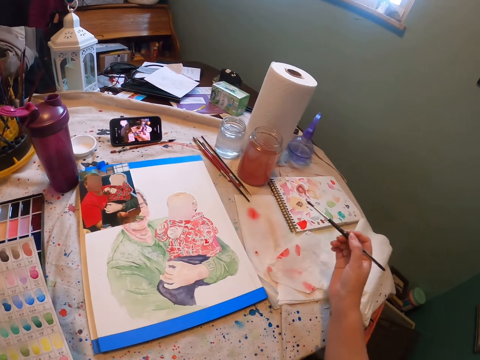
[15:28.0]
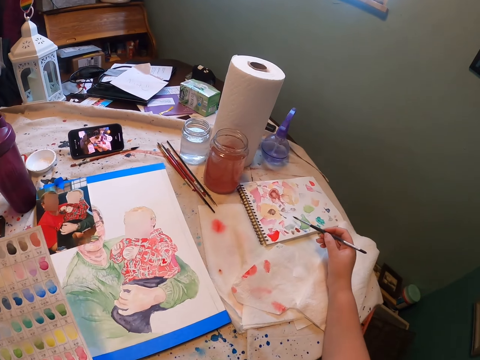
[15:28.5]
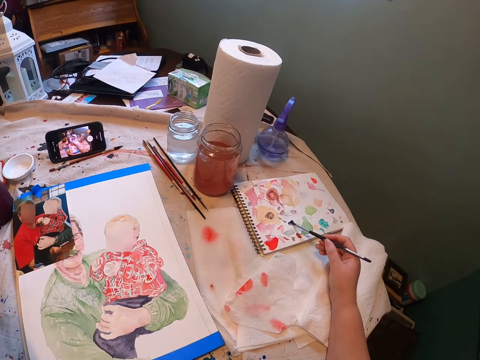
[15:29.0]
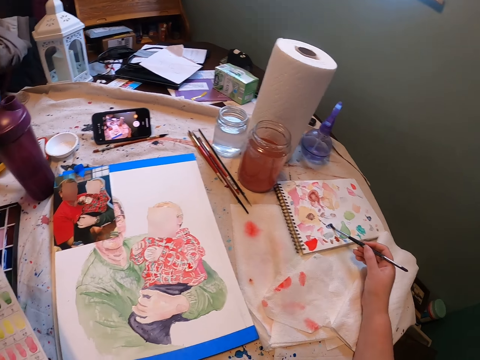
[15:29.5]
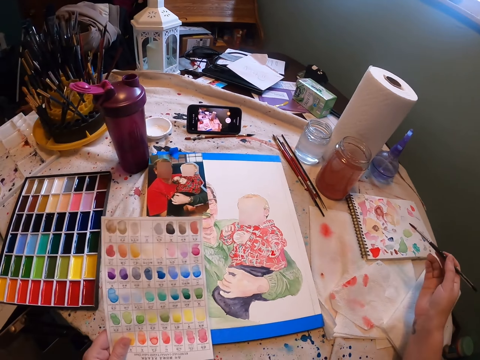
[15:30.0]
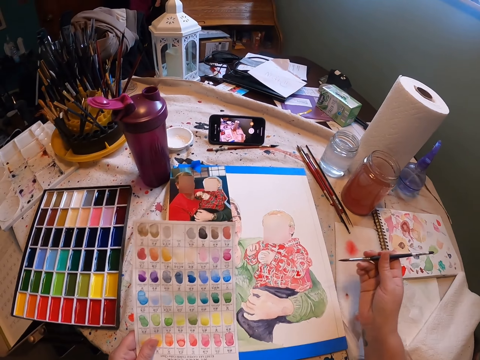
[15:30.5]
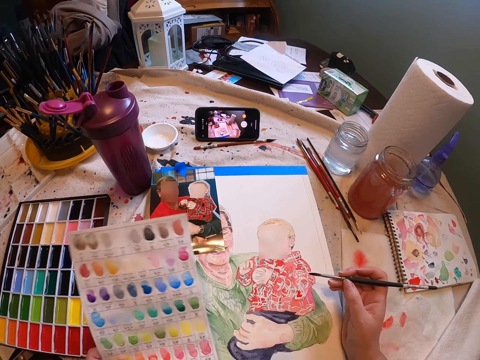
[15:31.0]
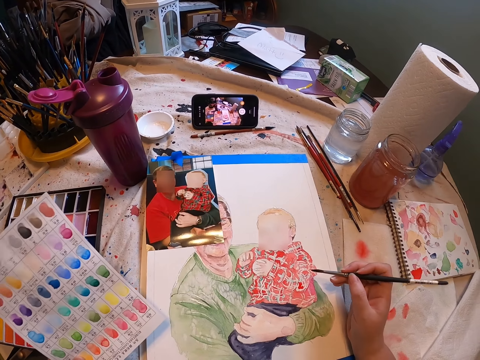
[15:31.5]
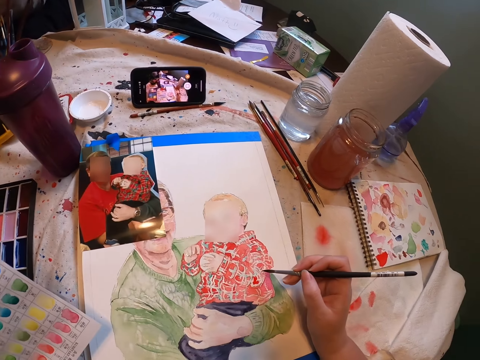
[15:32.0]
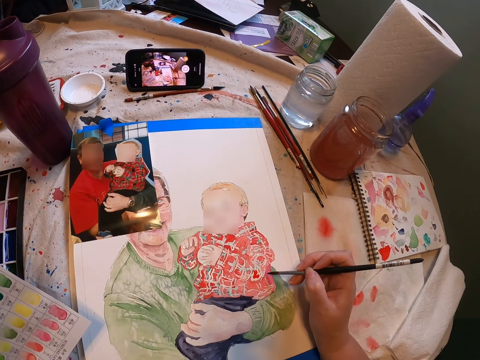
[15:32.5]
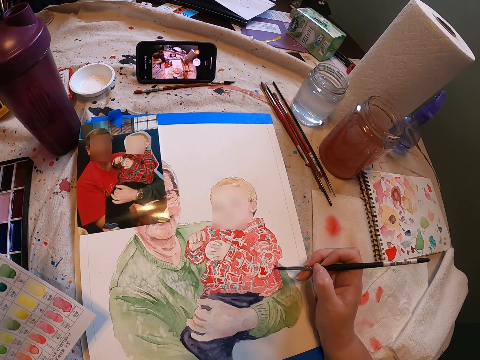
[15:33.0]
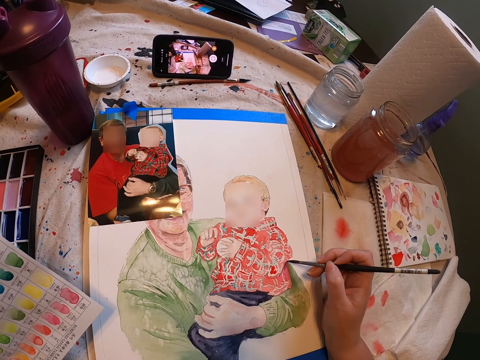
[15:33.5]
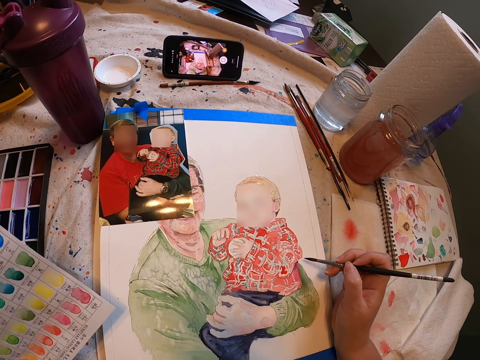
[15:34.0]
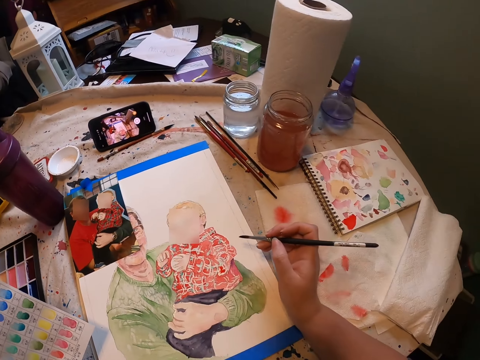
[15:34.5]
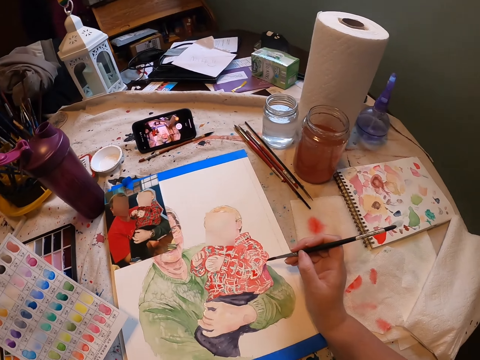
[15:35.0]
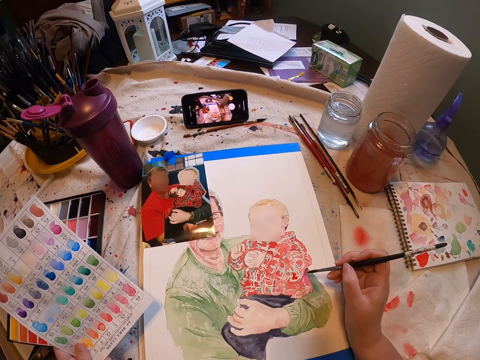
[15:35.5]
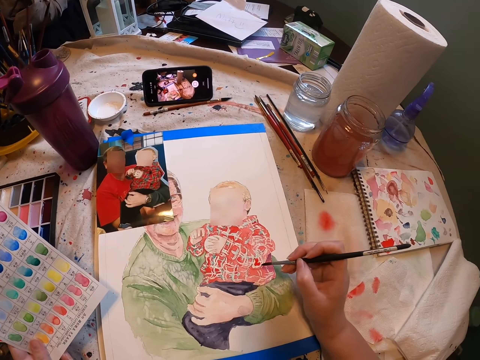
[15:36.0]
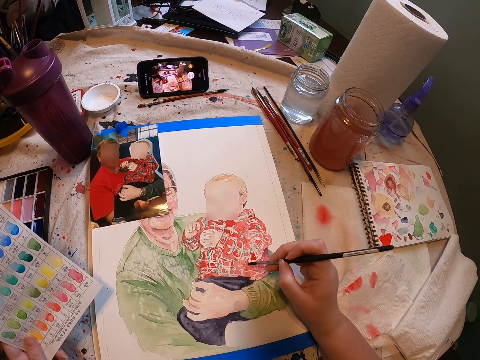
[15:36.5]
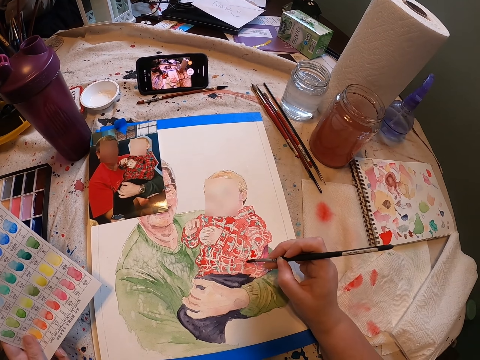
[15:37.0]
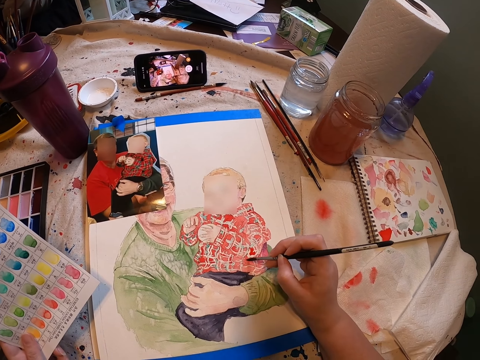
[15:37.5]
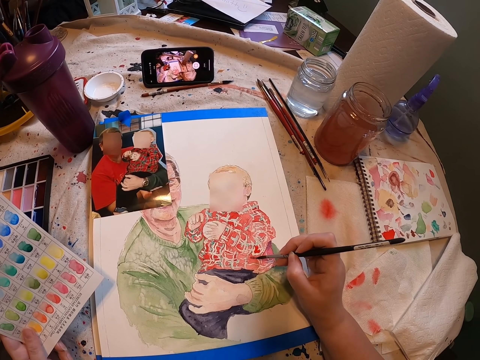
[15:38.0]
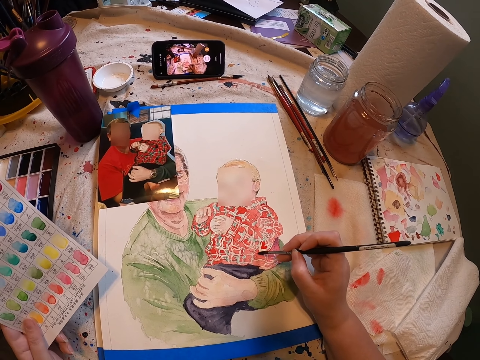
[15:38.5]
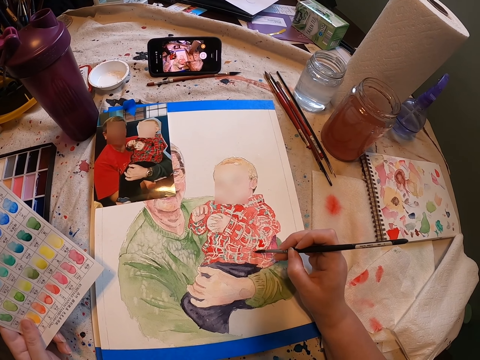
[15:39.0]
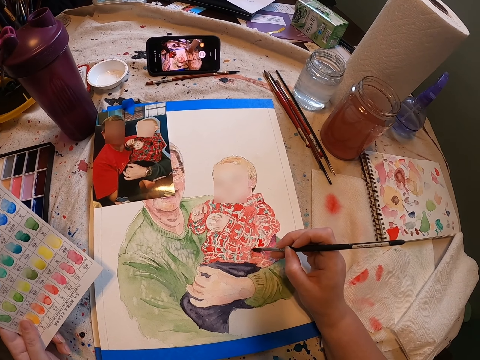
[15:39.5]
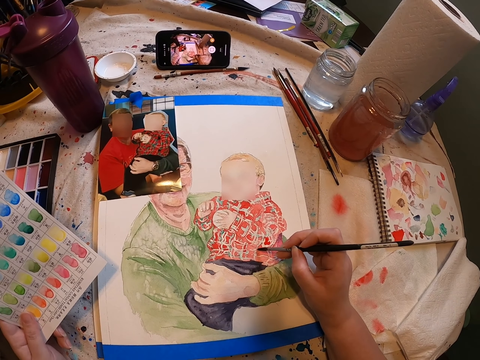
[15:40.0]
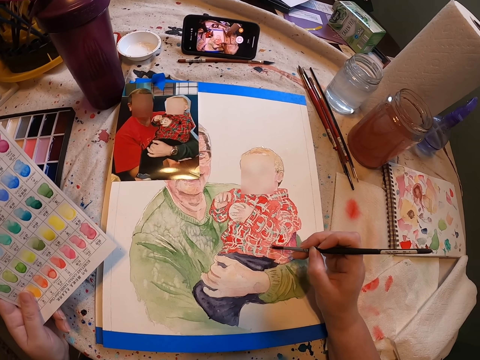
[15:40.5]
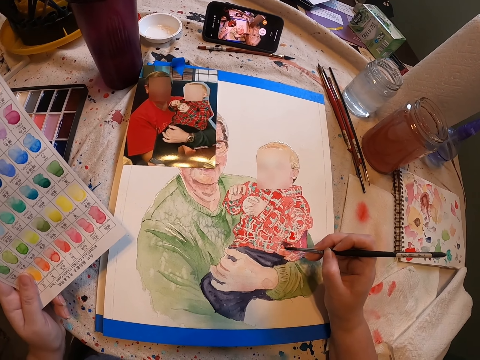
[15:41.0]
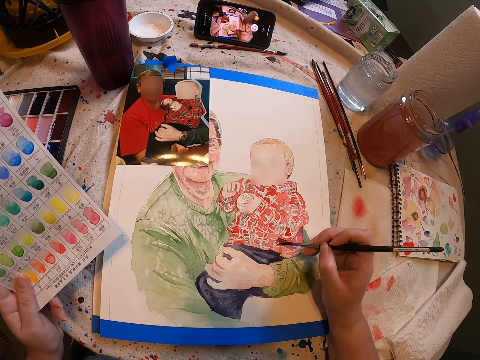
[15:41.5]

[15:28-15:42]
The camera wearer rubs the paint brush on the notebook. They paint in the book. They paint the painting with the paint brush on a paper. They look at the painting. They paint the painting with the paint brush.

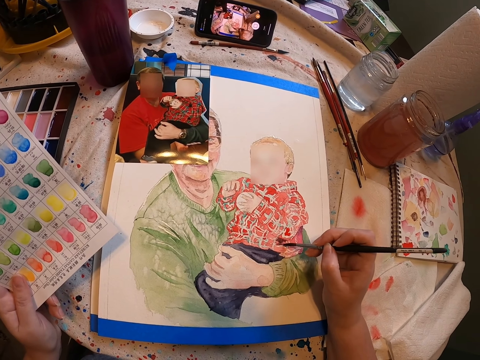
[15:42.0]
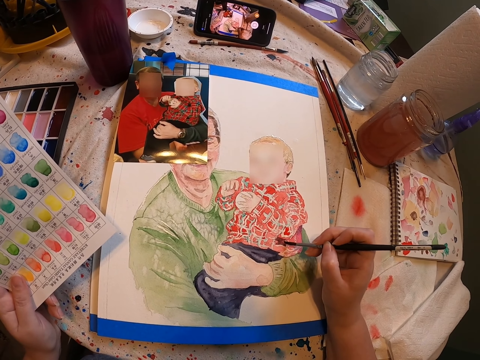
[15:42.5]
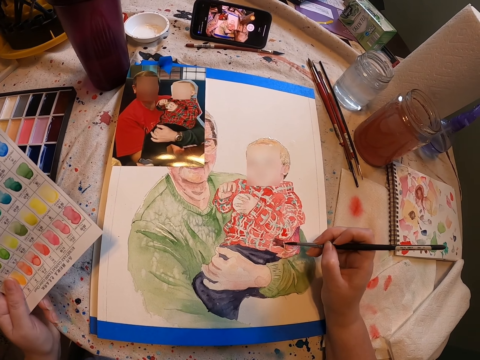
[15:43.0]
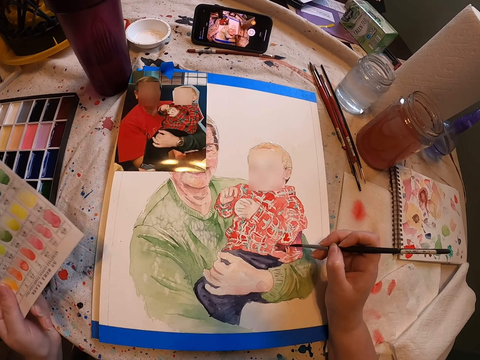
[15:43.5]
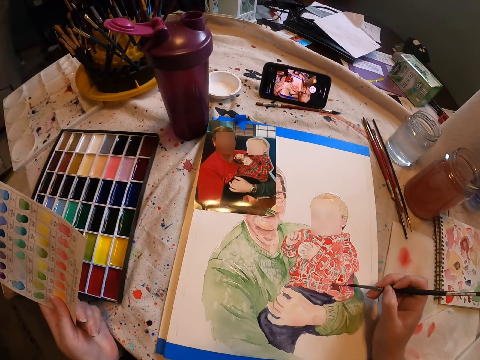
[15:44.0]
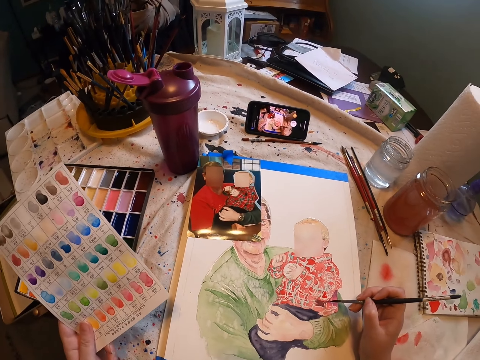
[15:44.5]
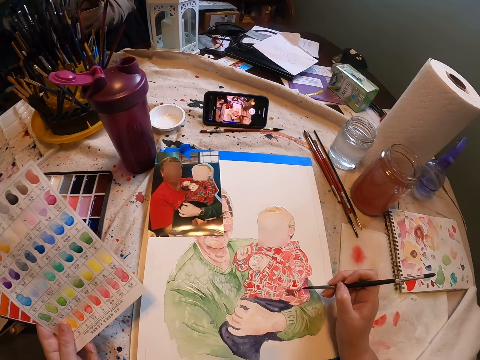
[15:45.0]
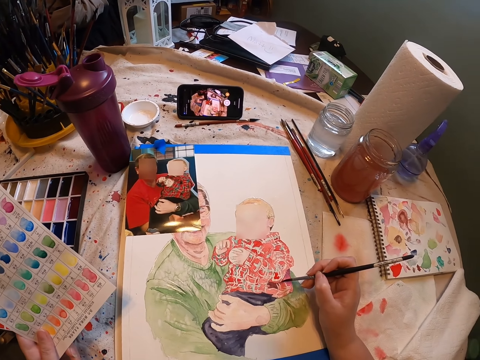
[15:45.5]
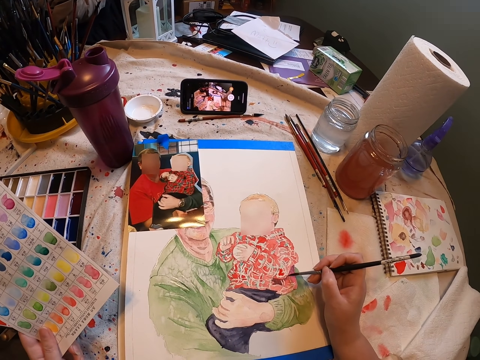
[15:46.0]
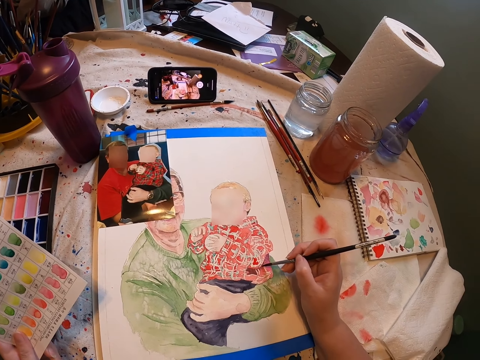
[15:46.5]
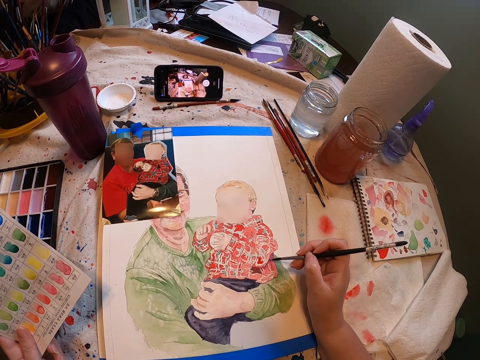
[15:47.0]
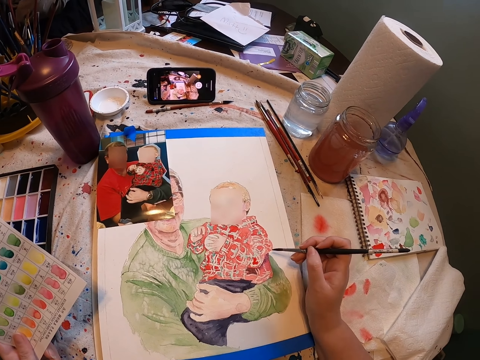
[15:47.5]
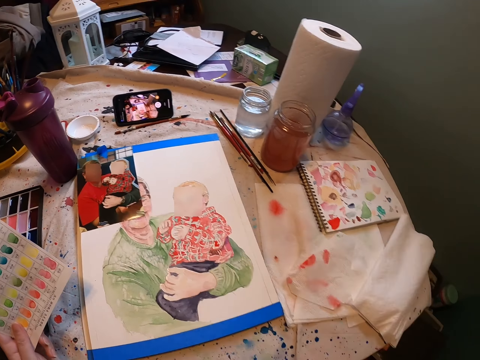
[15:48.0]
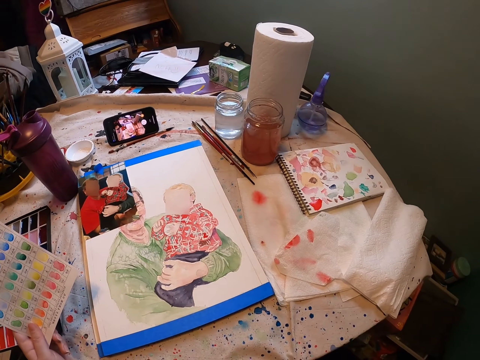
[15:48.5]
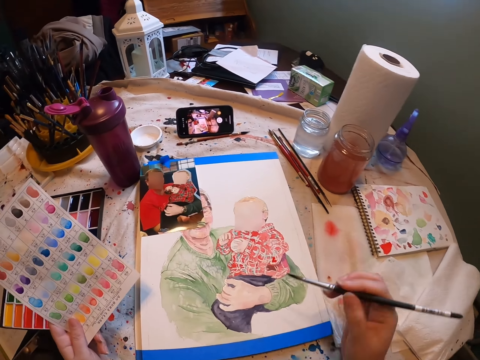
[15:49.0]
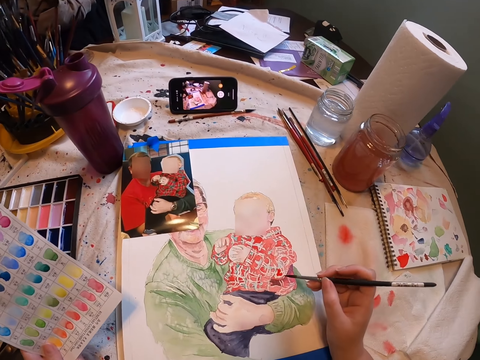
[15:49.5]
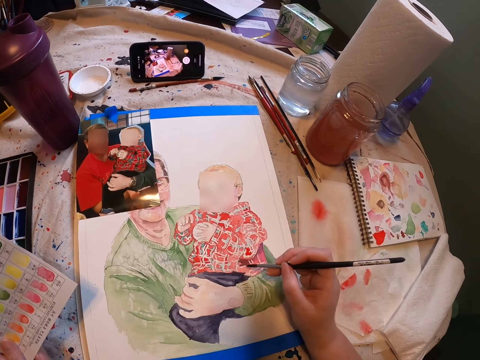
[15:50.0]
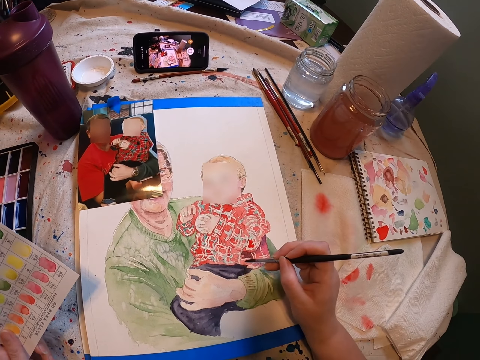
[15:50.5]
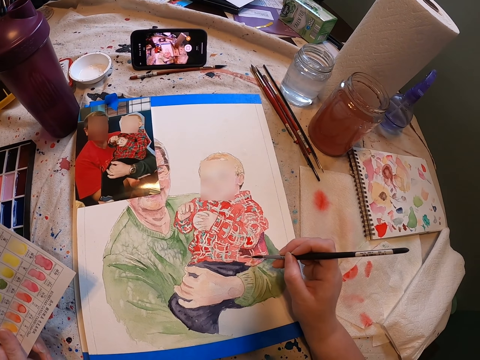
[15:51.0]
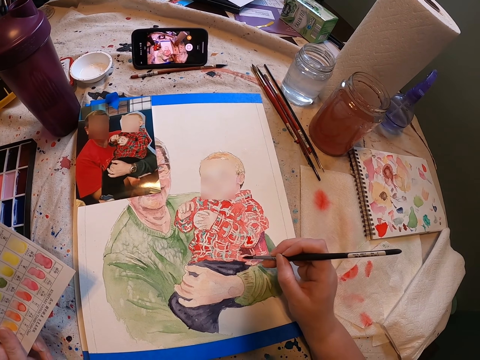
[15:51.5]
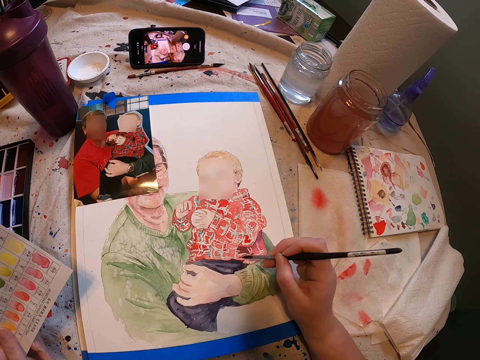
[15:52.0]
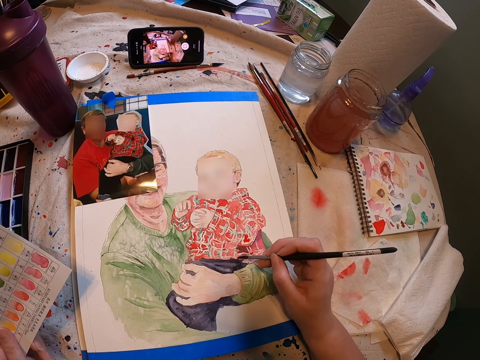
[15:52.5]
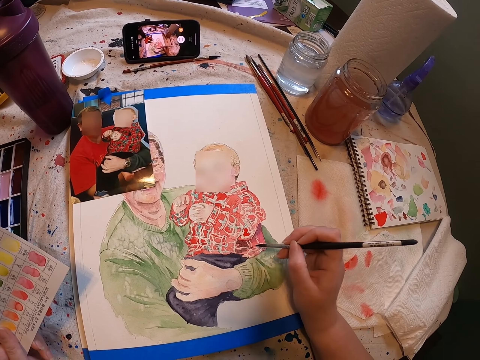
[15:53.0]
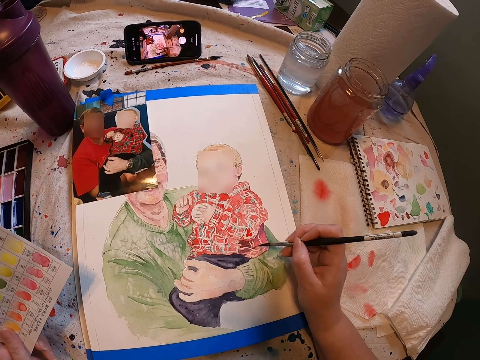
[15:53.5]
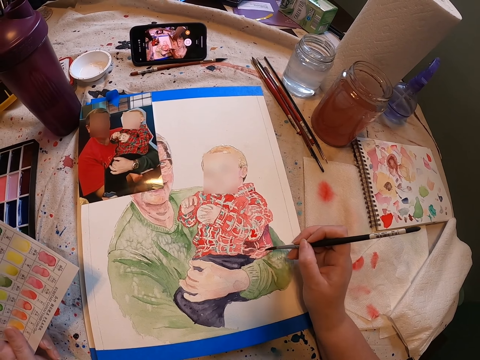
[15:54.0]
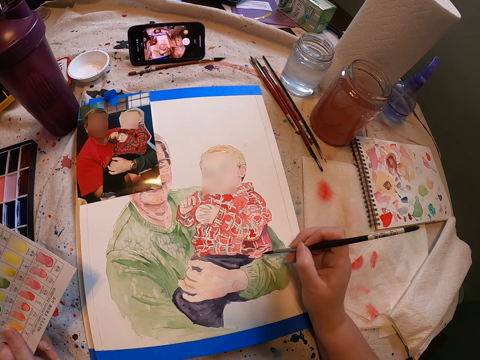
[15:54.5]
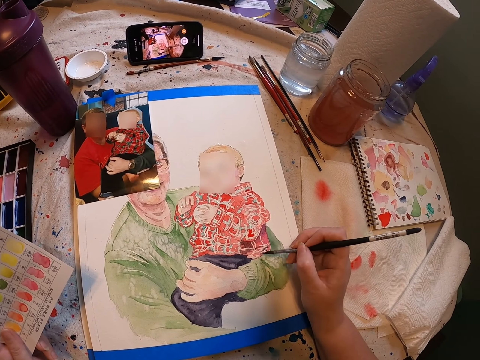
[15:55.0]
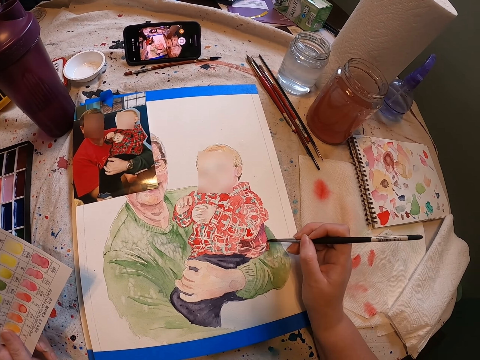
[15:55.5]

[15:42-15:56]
The camera wearer looks at the color scheme. They paint the painting with the paint brush. They look at the painting. They paint the painting with the paint brush on a paper.
